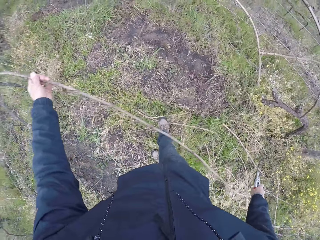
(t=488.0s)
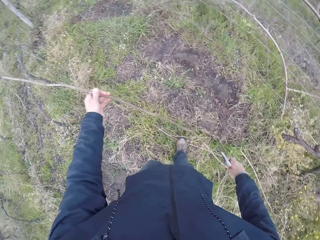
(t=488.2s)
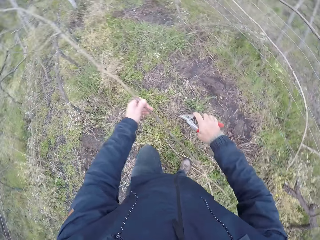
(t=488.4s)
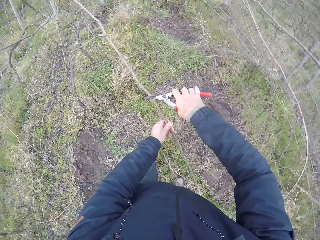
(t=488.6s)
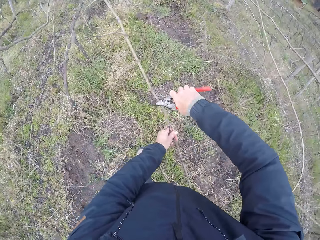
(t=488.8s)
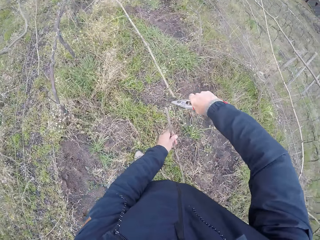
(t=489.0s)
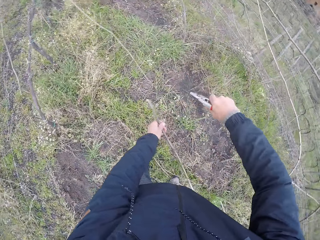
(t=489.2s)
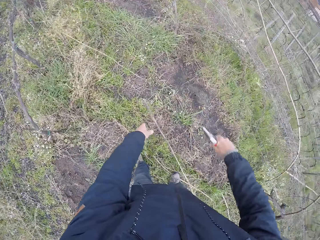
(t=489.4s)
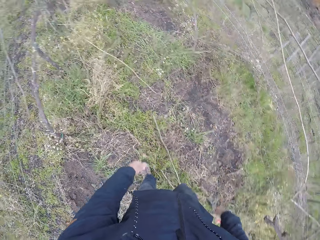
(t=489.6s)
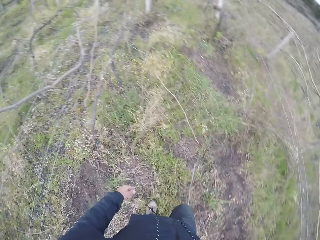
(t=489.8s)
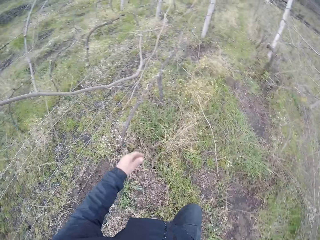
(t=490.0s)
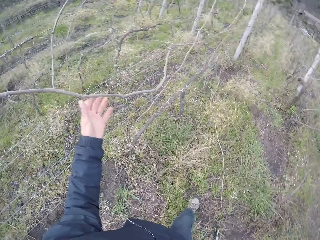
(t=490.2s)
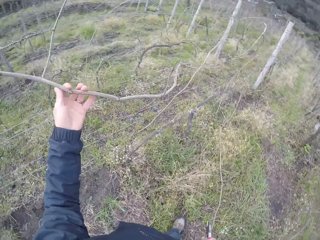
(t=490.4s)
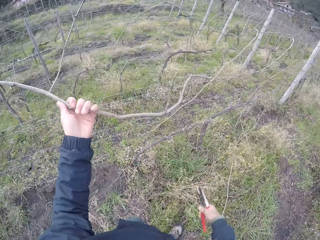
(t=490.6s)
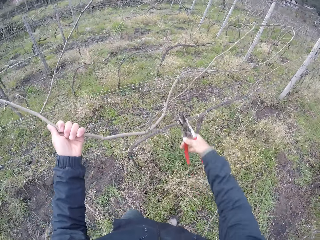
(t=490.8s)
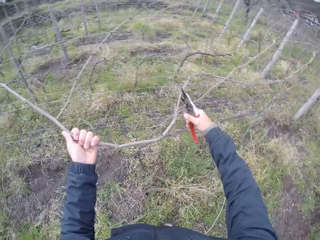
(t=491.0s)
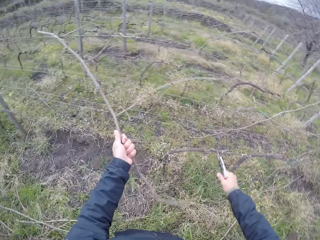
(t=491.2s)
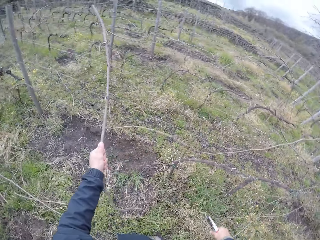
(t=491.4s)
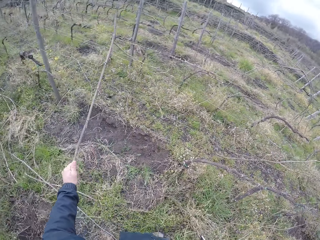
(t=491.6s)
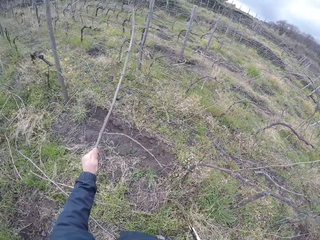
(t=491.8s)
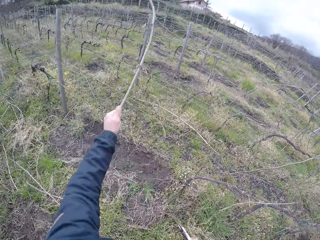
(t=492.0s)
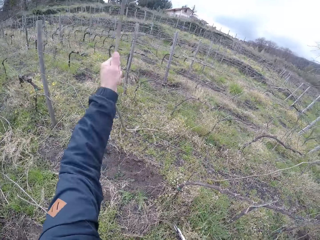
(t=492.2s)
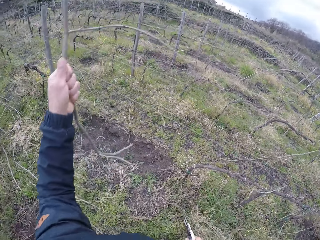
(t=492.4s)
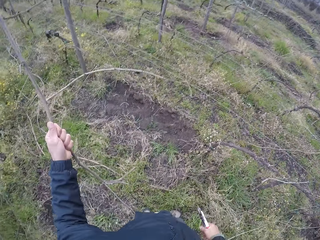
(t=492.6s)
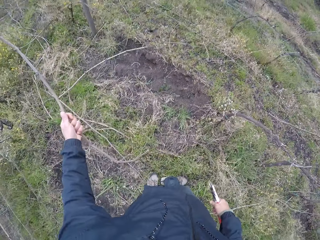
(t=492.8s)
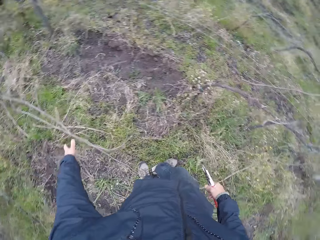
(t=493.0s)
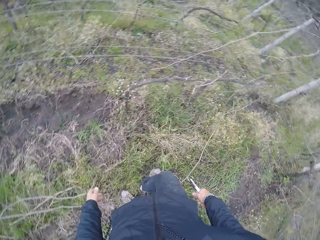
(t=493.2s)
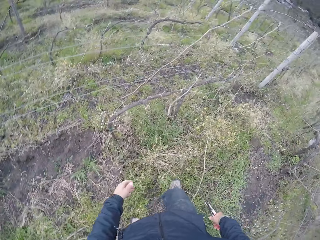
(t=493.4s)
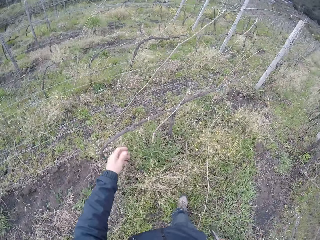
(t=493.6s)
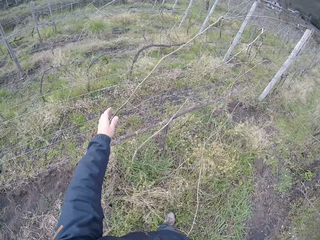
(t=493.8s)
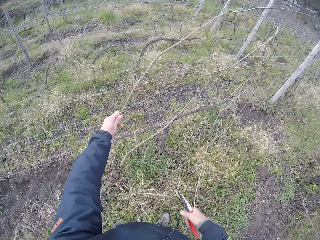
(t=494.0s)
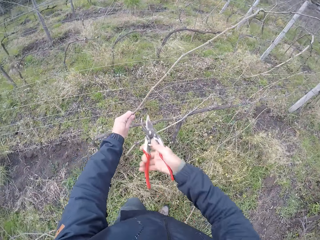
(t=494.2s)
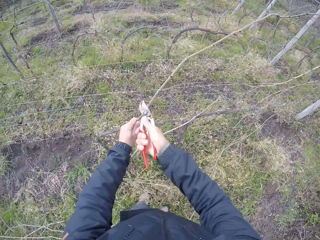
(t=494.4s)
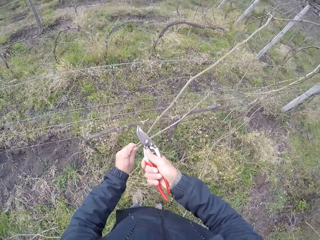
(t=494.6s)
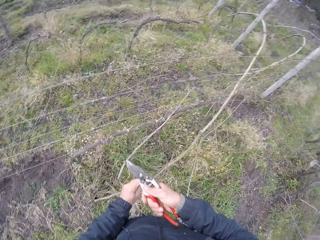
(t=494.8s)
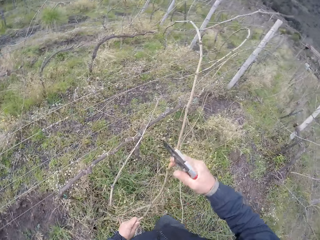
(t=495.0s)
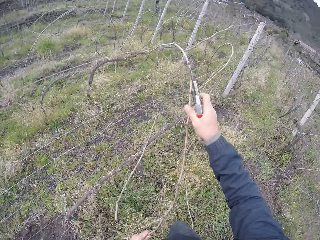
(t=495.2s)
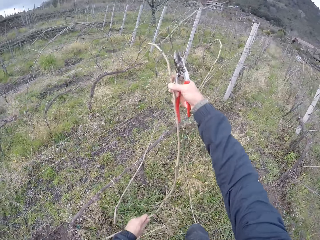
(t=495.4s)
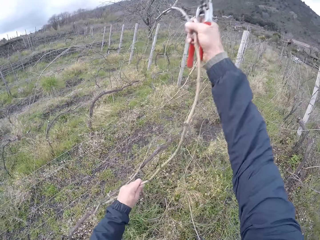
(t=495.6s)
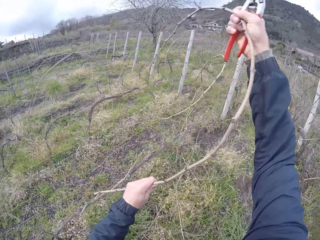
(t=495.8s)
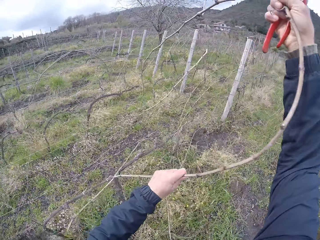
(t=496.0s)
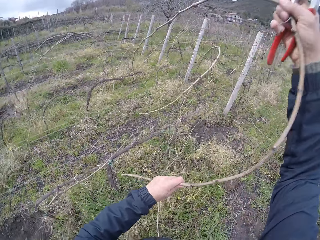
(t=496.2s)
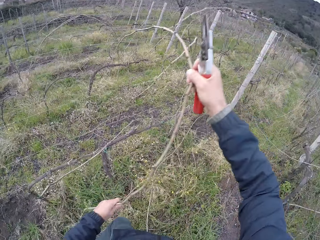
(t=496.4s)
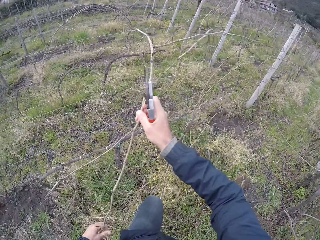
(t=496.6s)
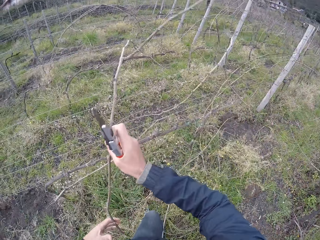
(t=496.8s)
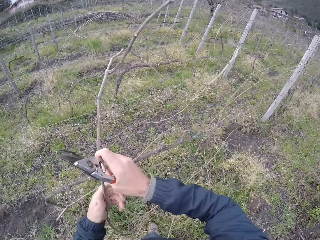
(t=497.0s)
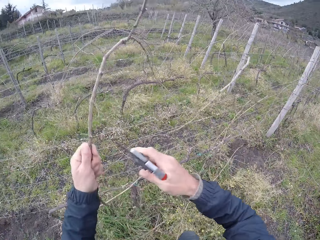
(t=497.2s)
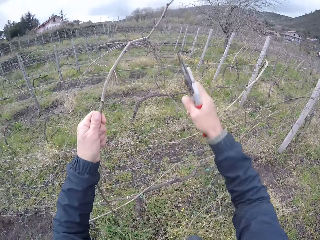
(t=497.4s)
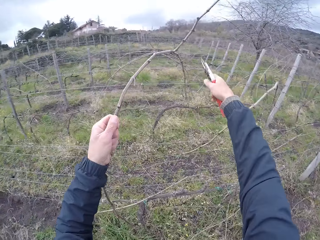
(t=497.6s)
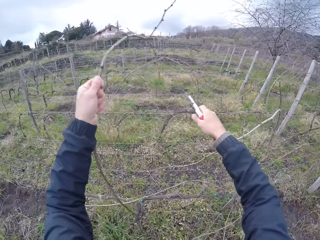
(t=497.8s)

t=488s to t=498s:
The camera wearer cuts a branch or twig with shears or a plier. He drops the twig on the field with his left hand. He throws the shears down. He pulls off a twig with his left hand. He cuts a twig with the plier in his right hand. He drops the twig on the field with his left hand. He cuts a twig with the plier in his right hand. He pulls a branch from the fence.

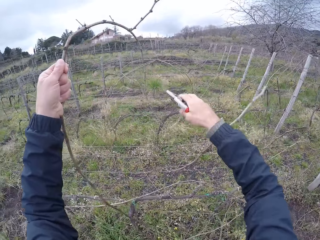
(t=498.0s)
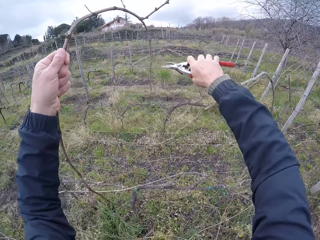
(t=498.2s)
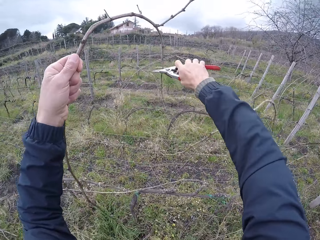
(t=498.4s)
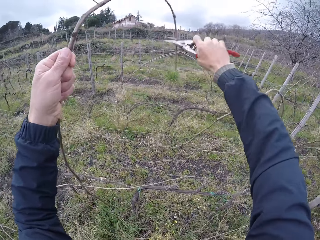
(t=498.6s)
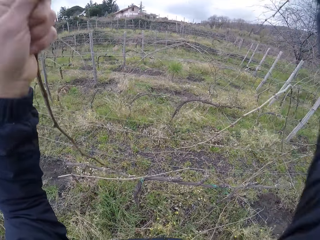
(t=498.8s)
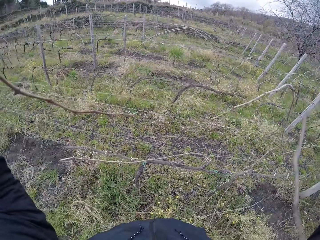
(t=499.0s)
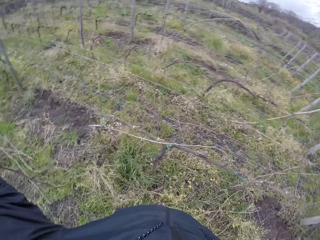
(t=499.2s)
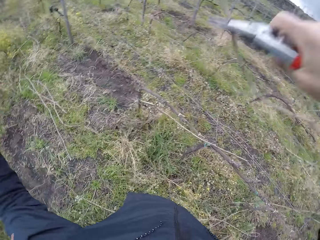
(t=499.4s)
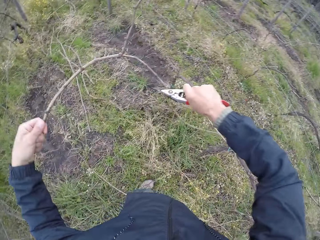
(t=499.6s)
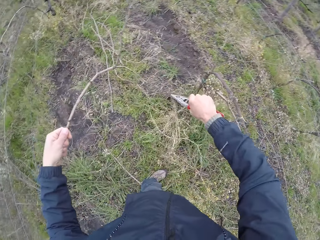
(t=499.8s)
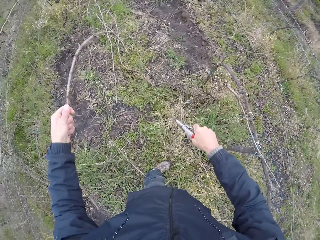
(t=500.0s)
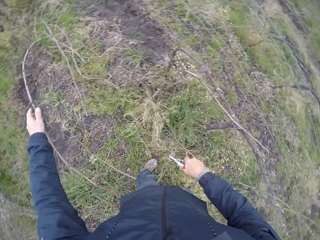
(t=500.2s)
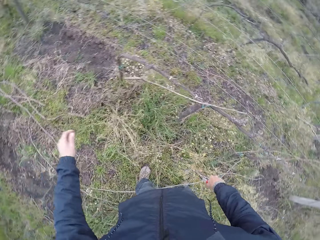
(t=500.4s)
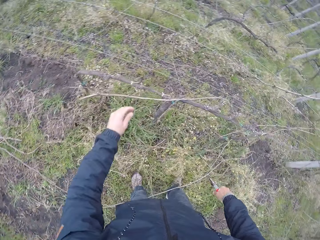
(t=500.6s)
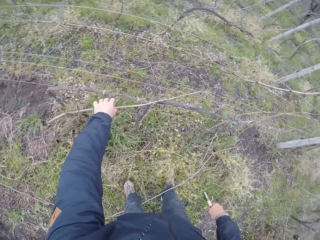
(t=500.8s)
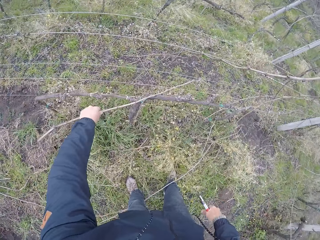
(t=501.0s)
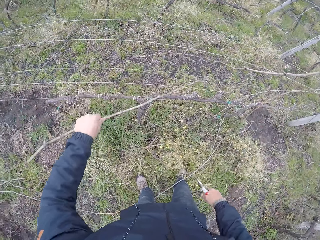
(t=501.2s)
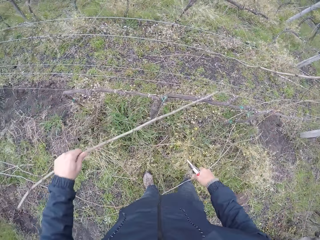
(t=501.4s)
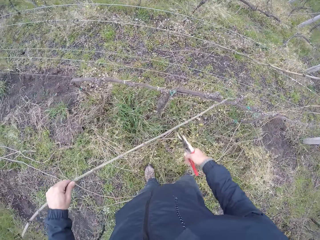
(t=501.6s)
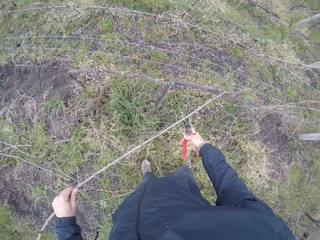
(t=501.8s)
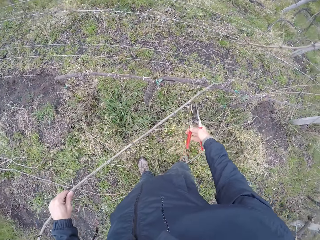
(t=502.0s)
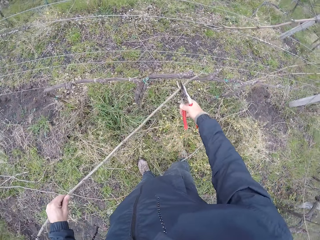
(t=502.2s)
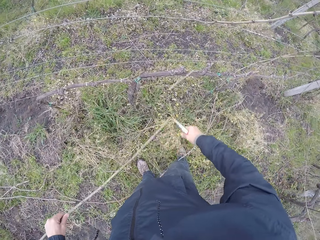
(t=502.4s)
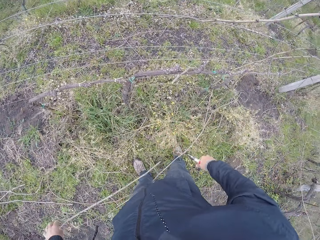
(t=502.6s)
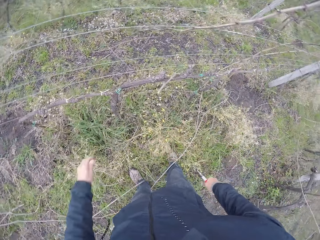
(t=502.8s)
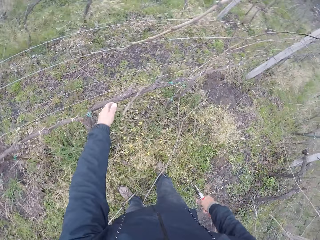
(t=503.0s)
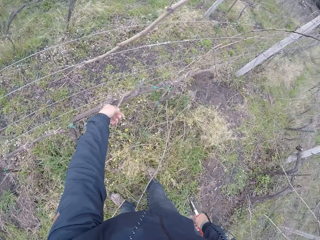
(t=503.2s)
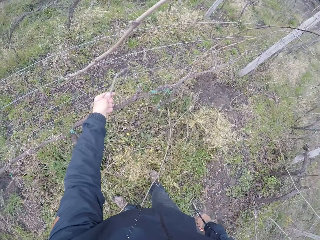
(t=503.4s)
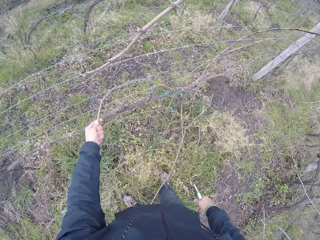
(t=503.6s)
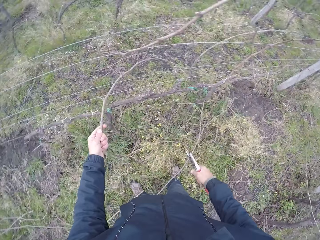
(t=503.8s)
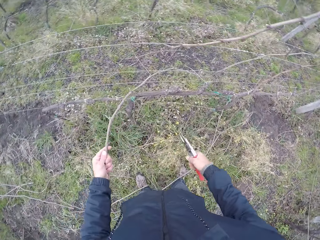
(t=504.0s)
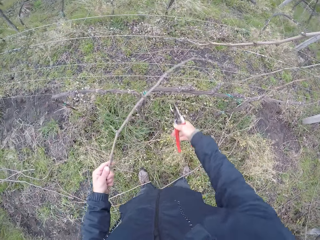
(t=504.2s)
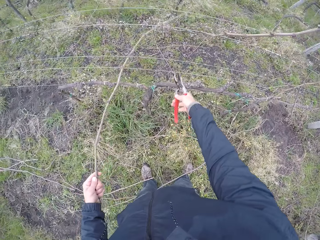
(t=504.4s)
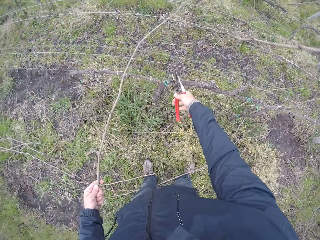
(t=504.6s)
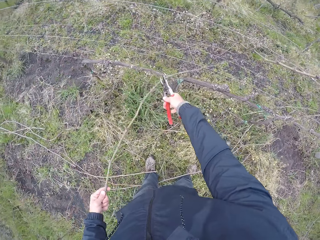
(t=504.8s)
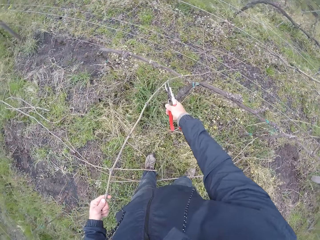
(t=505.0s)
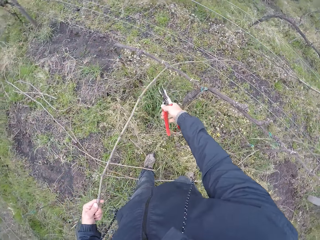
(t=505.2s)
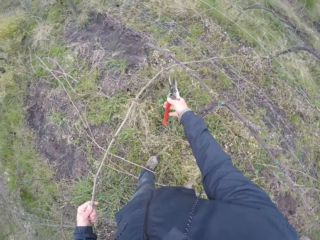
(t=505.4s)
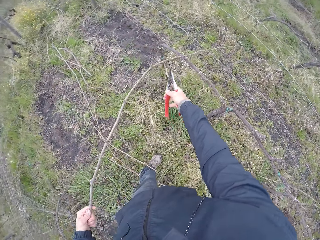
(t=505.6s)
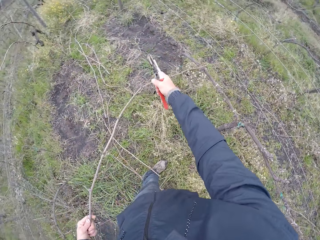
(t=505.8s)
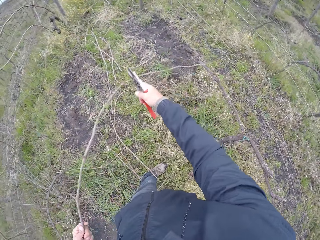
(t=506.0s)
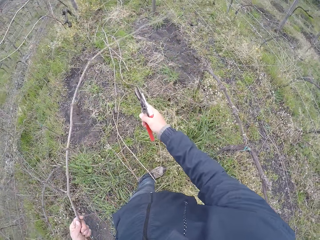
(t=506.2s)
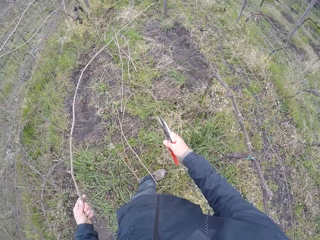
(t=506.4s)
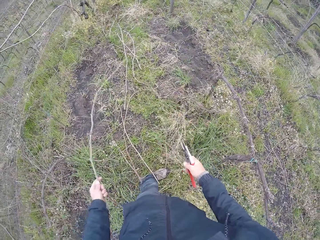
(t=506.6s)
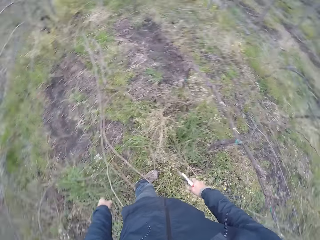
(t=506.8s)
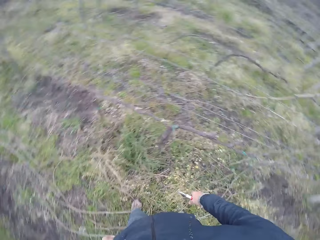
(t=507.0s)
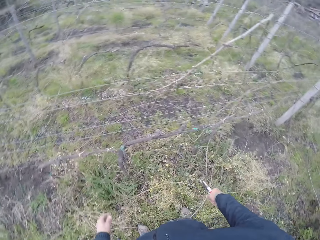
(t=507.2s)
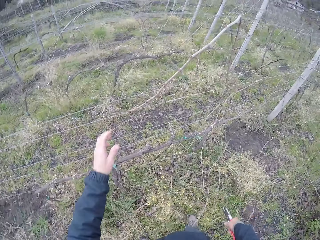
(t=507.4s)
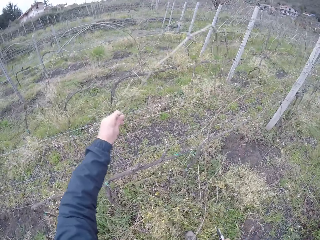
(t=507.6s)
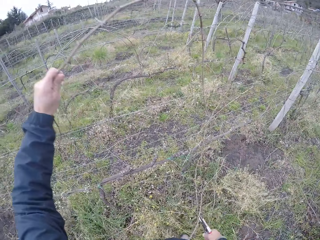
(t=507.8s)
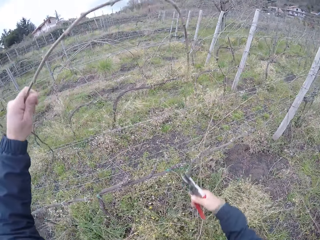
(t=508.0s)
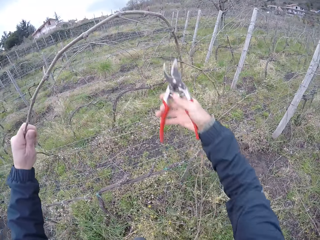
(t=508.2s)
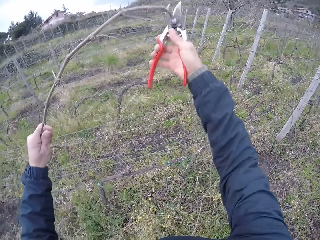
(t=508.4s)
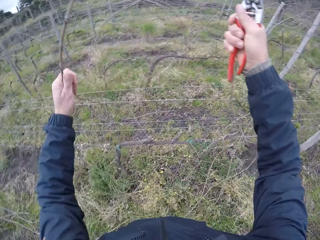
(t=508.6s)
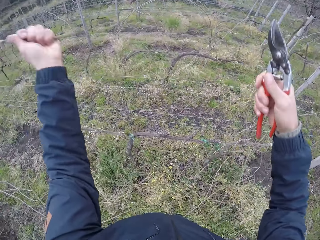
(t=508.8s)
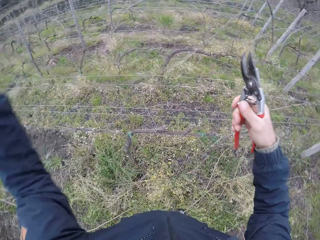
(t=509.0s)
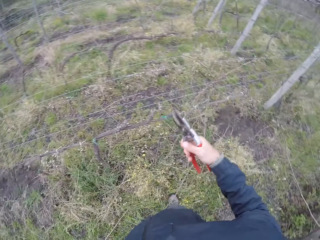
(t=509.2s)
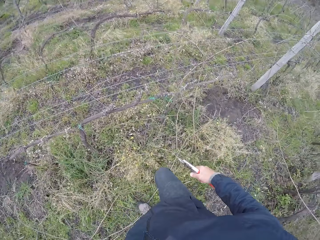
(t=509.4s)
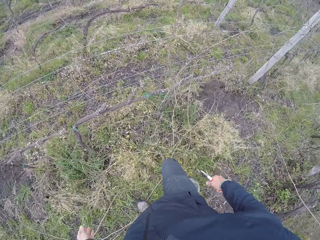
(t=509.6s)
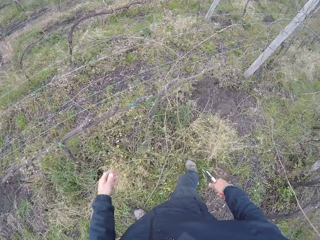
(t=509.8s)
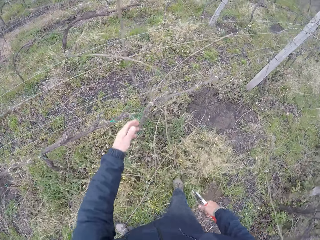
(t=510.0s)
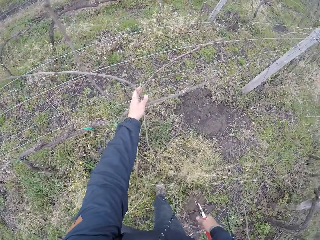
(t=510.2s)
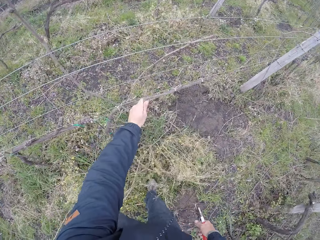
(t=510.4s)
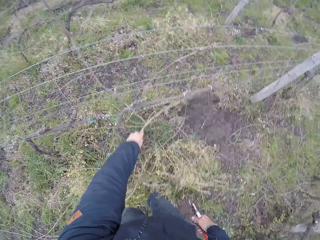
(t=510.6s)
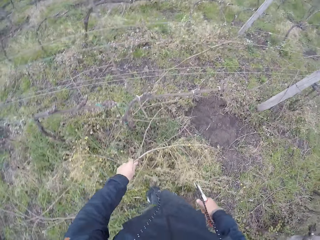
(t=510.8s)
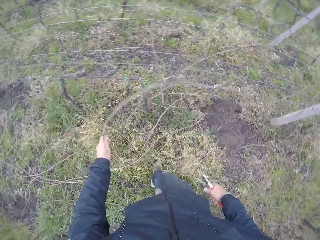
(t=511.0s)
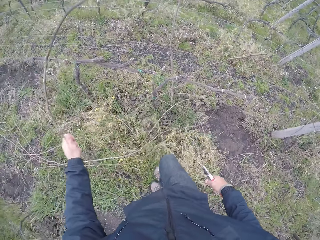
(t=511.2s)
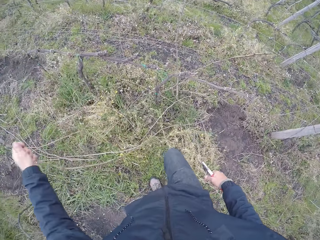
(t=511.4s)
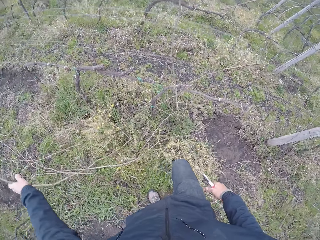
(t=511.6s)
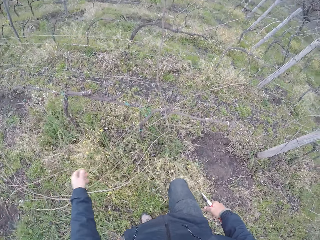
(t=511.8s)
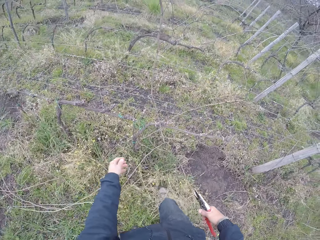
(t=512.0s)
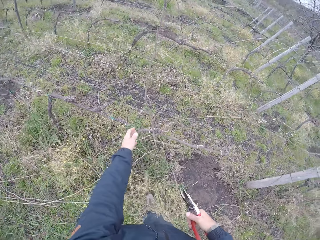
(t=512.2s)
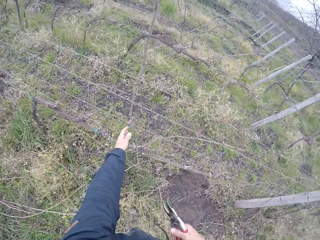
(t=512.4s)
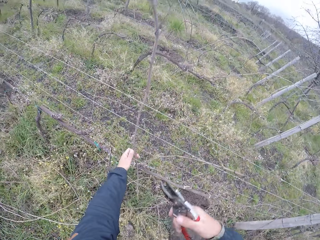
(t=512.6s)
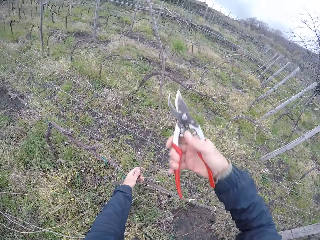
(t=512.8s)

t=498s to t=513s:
The camera wearer drops the twig or branch on the field with his left hand. He holds a twig with his left hand. He pulls a branch. He cuts a twig with the plier or shears in his right hand. He drops the twig on the field with his left hand. He holds a twig with his left hand. He cuts a branch with the shears. He drops the twig on the field with his left hand. He pulls off a twig from the fence with his left hand.
